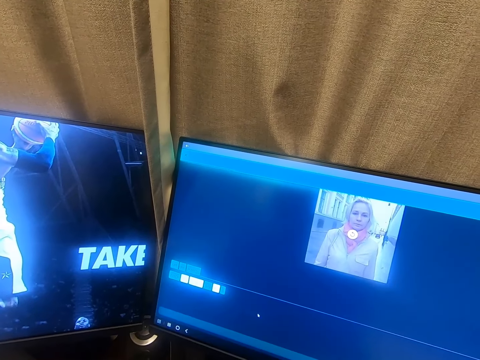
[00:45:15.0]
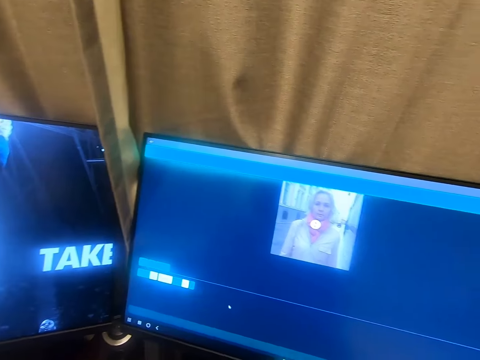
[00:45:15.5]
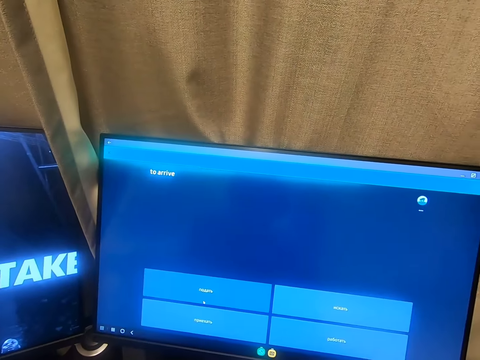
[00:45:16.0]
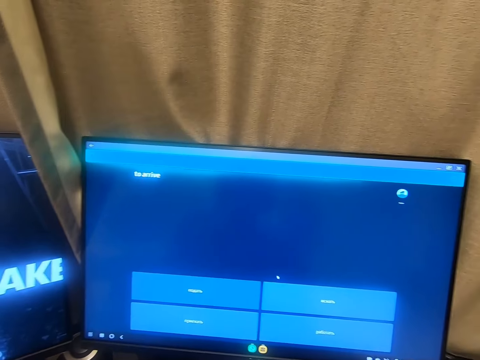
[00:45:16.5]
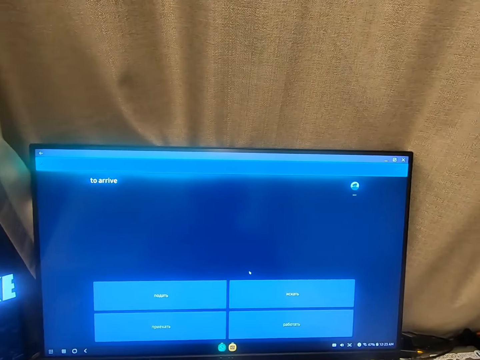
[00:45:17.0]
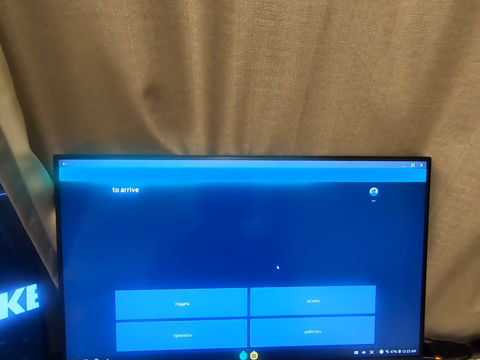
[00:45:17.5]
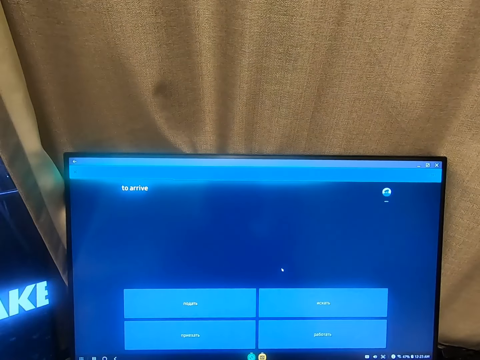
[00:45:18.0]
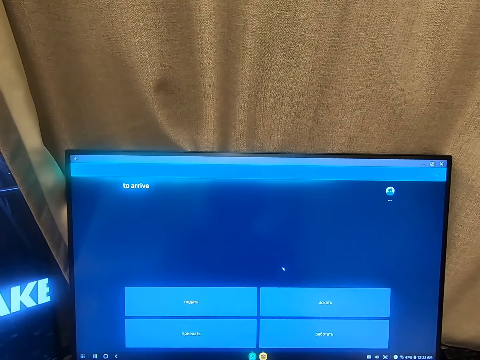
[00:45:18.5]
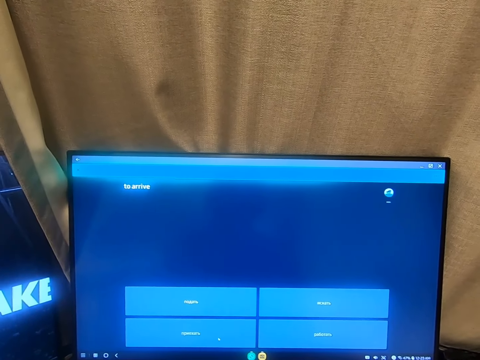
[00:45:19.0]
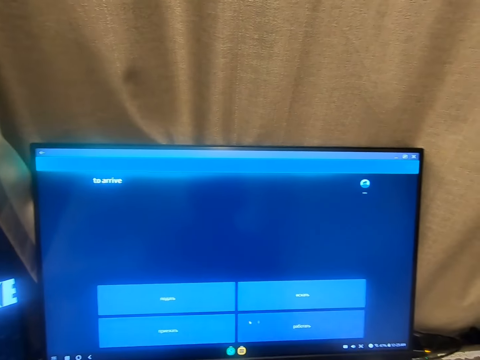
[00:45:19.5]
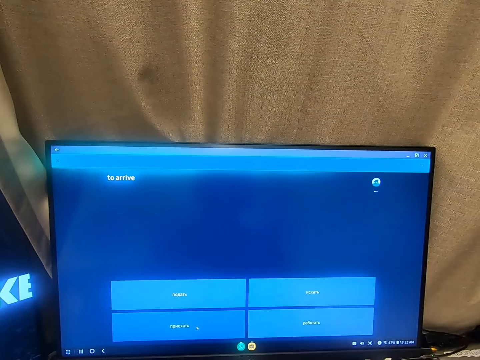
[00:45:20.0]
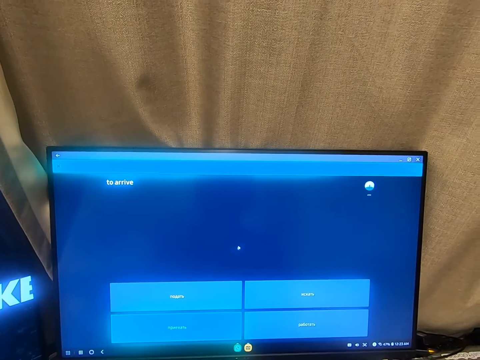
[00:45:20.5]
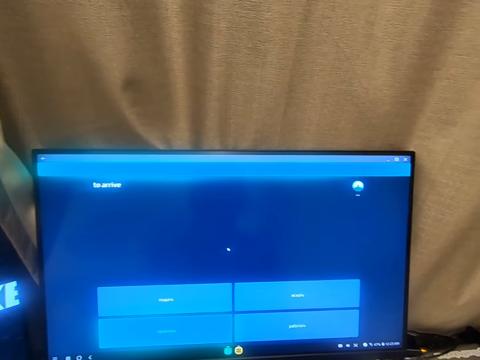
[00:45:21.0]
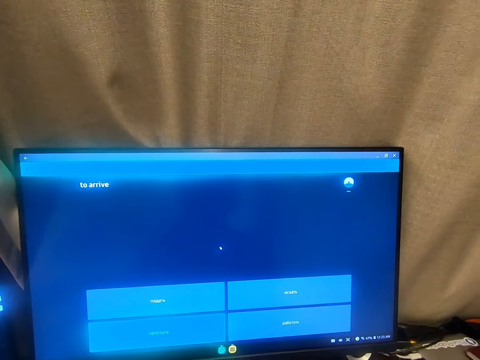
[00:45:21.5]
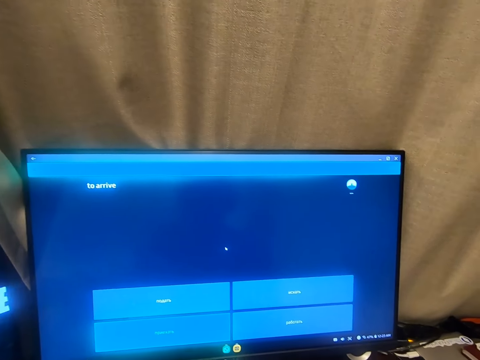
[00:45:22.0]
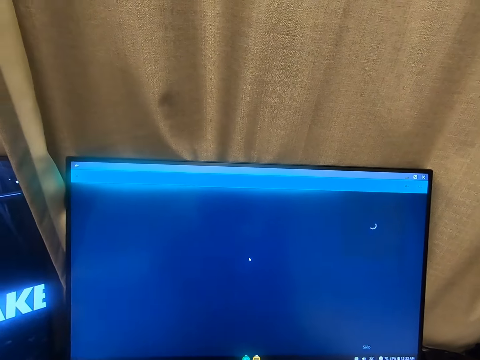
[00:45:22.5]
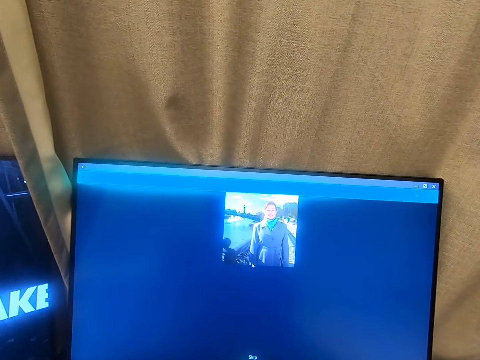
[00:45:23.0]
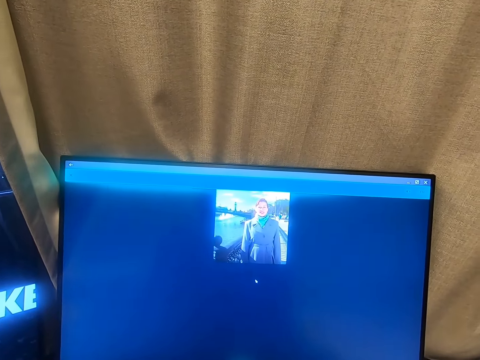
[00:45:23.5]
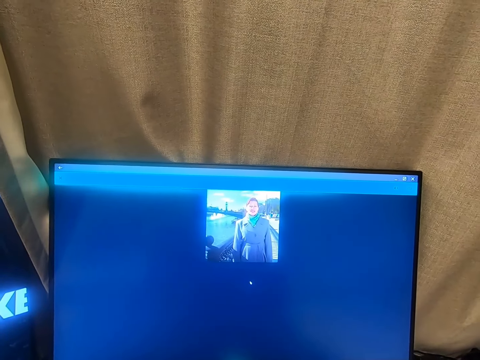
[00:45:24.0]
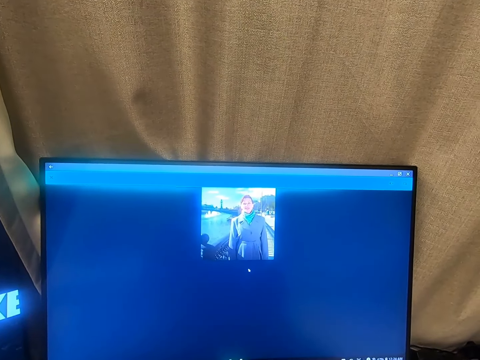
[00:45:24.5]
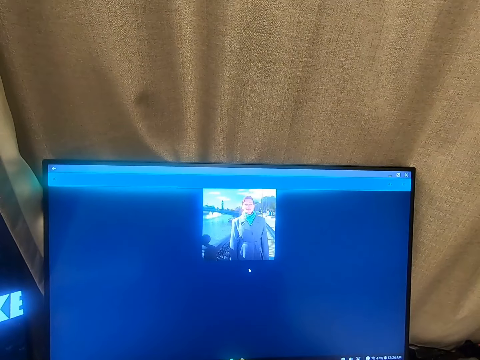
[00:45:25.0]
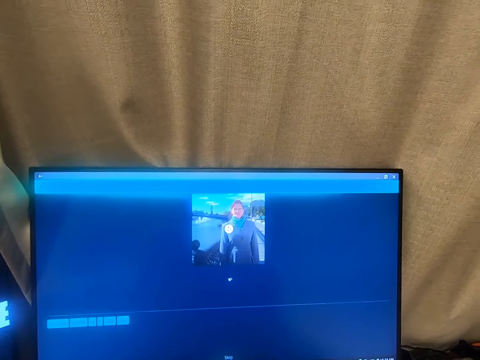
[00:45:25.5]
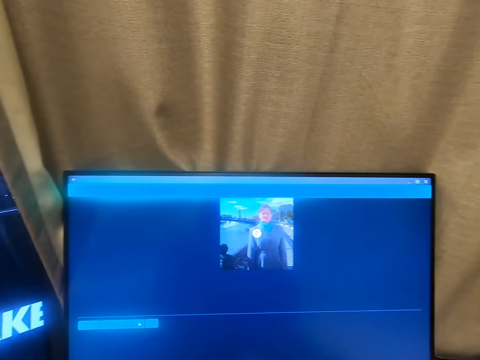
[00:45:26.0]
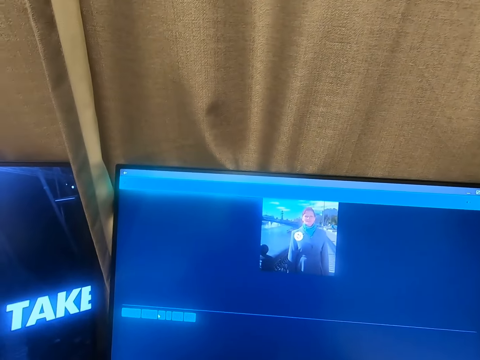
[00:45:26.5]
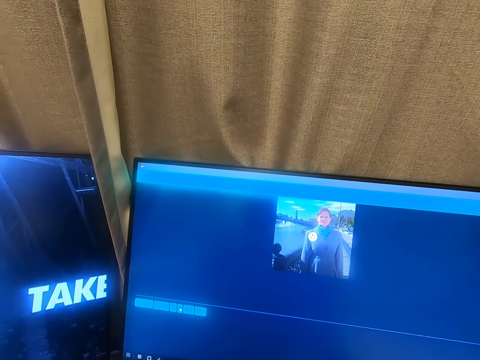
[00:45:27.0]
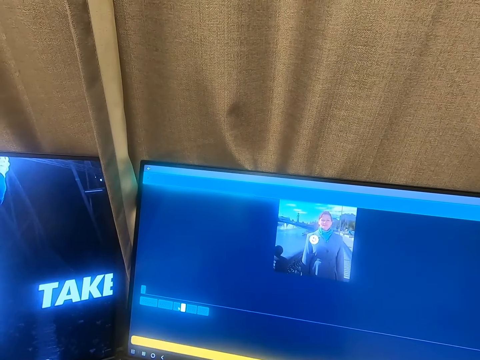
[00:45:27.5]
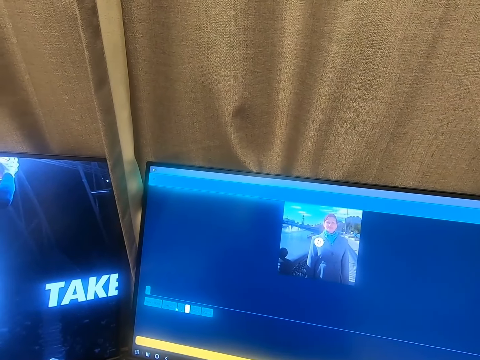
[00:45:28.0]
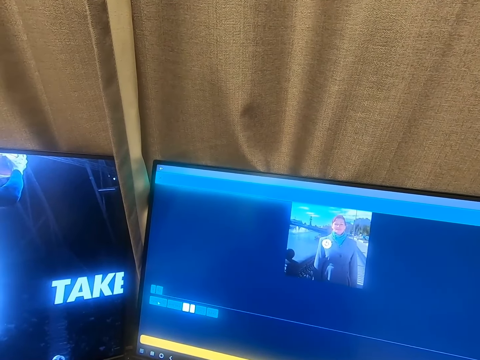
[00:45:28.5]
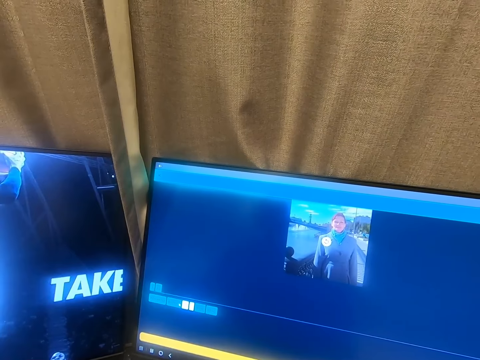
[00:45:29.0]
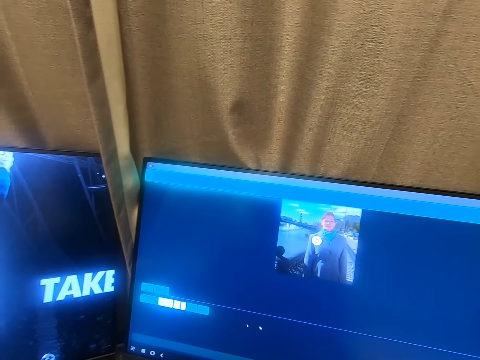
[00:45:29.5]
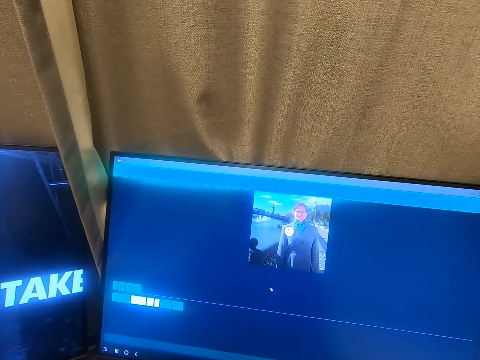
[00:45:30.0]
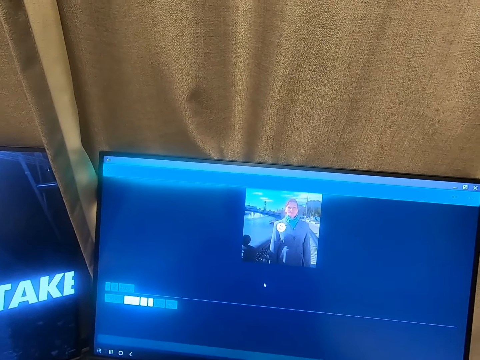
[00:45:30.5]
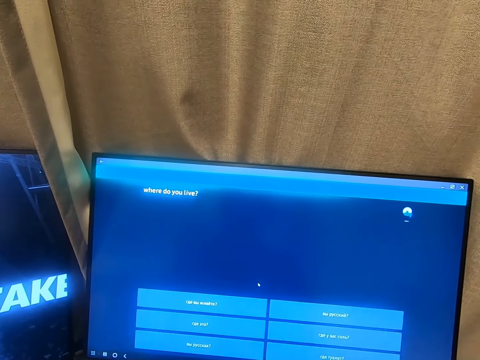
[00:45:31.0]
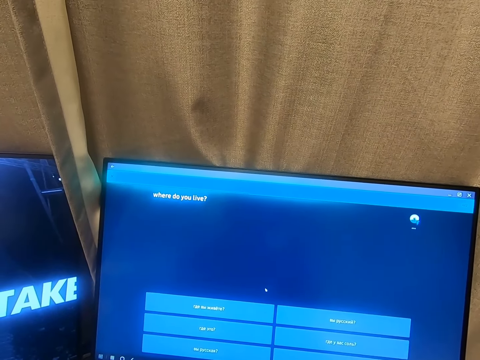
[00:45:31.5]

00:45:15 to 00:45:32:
The camera wearer clicks a mouse with his hand. He looks around. He talks. He operates the computer.

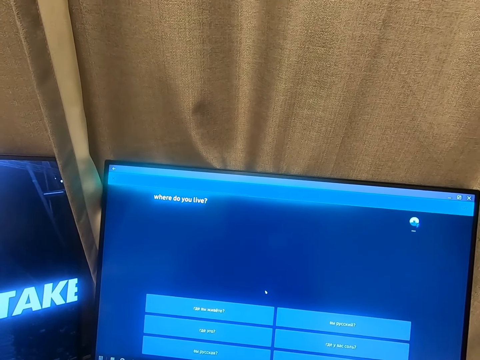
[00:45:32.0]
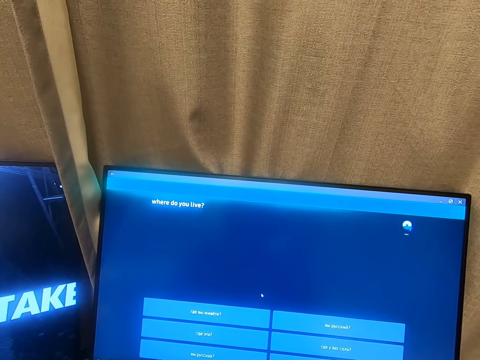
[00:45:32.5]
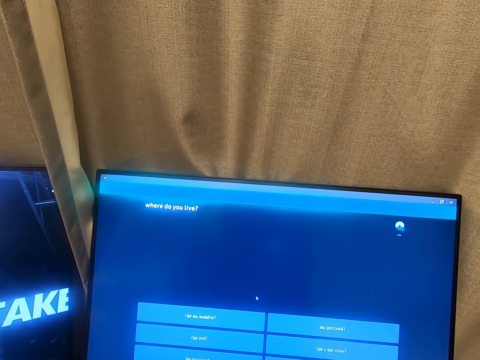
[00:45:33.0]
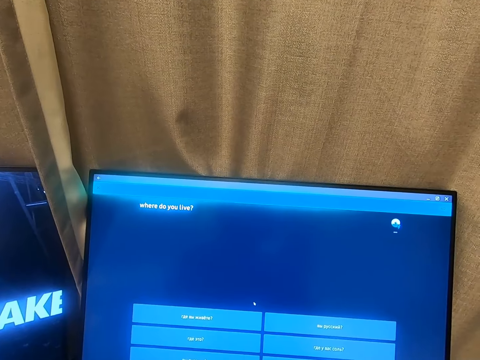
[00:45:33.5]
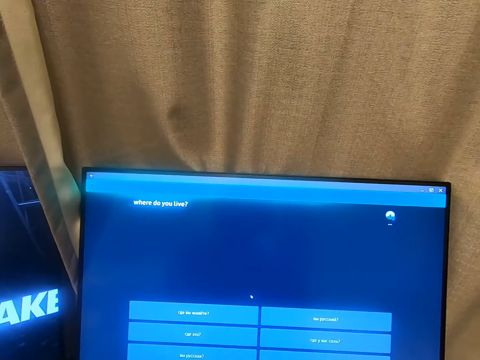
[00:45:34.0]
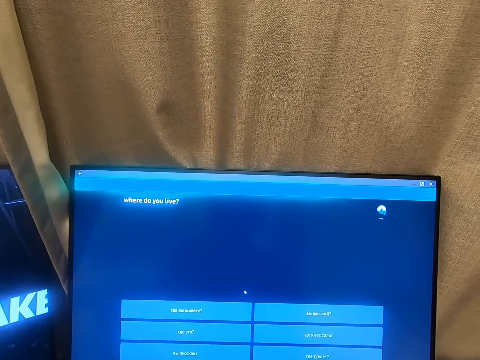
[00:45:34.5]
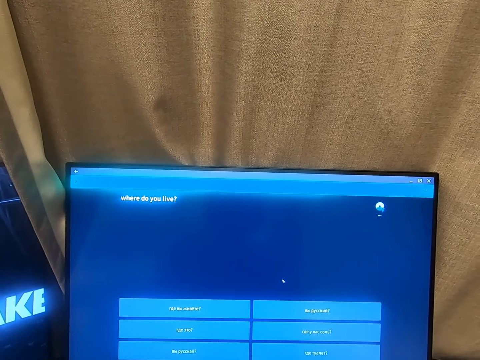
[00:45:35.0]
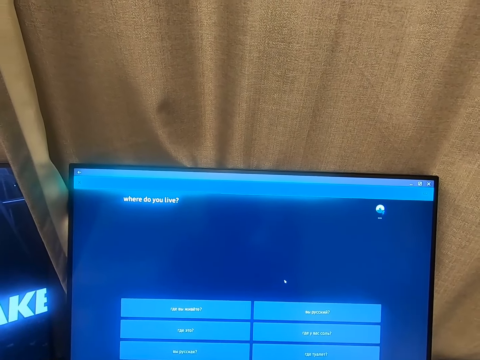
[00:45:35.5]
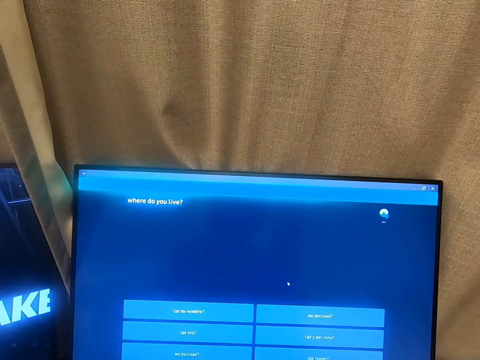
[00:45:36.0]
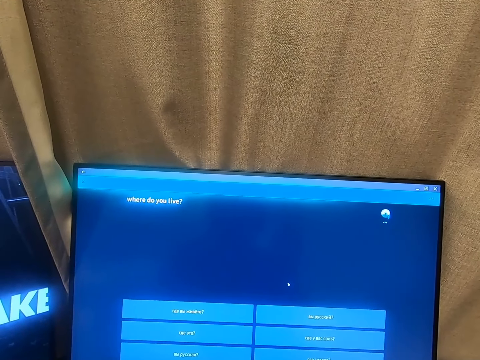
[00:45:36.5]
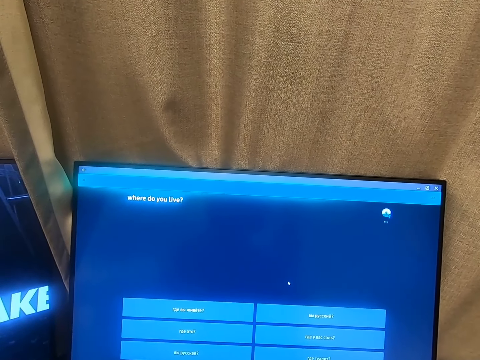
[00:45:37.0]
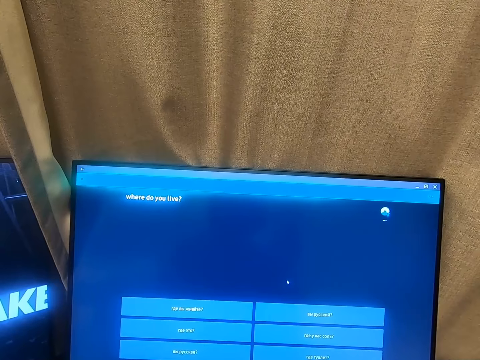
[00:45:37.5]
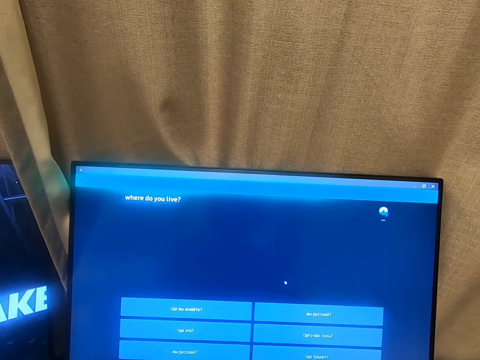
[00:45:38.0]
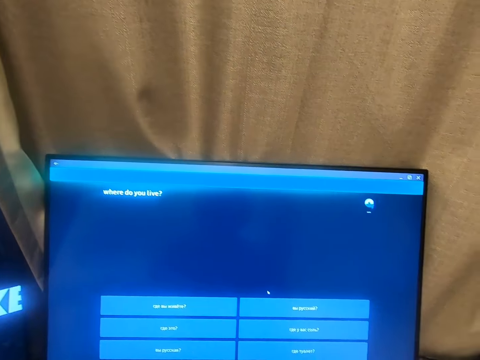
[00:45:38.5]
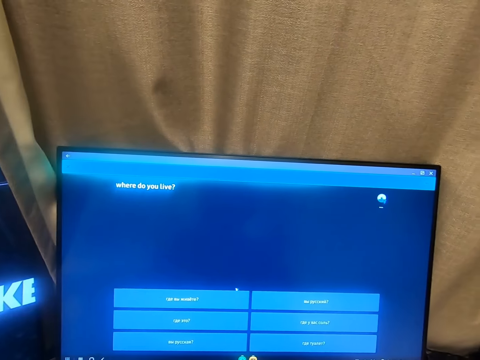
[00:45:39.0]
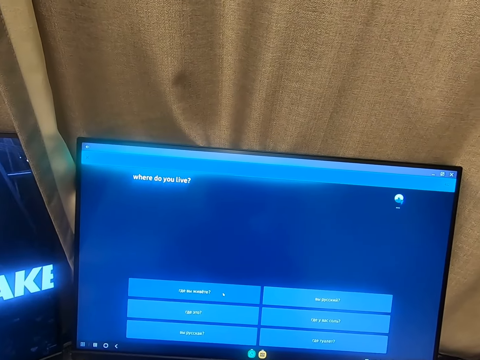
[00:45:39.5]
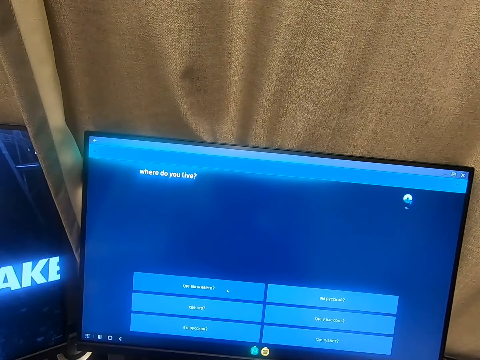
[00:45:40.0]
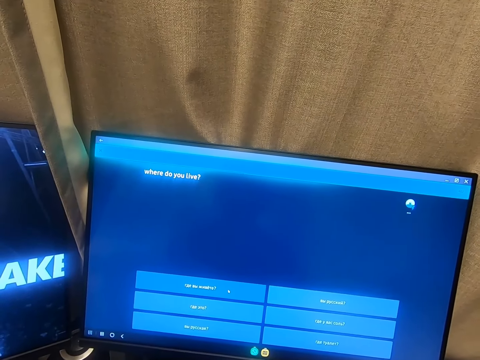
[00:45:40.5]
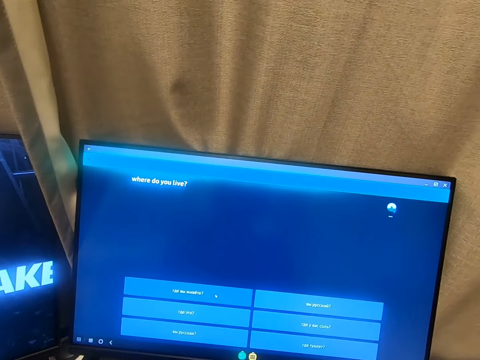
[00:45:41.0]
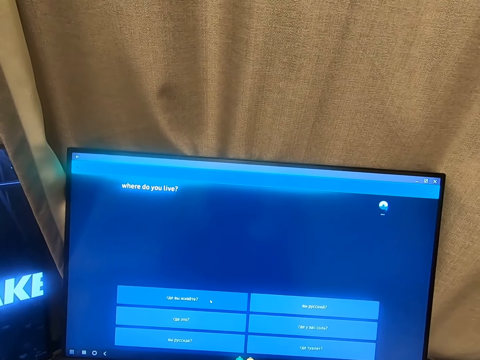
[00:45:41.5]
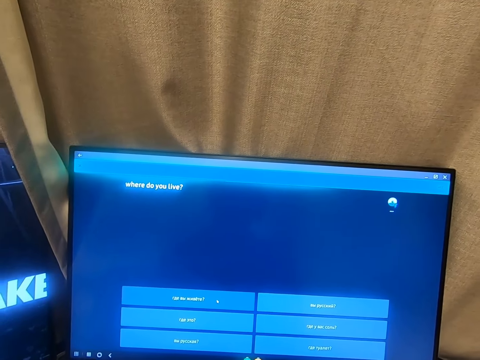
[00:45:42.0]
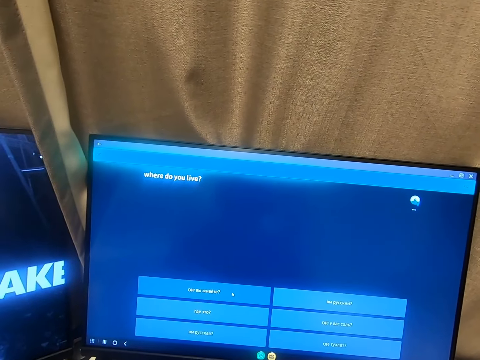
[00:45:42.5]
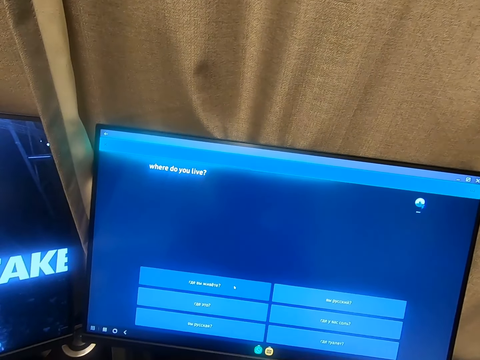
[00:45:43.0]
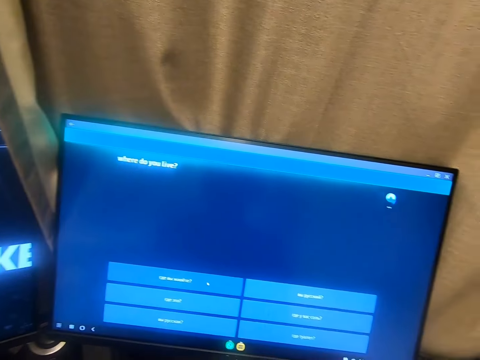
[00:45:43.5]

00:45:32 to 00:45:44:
The camera wearer stares at a computer. They talk.
